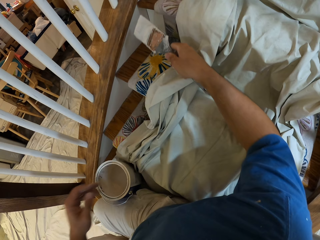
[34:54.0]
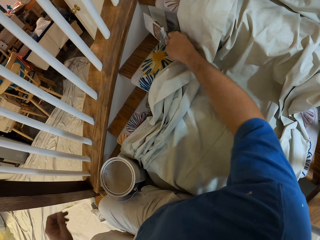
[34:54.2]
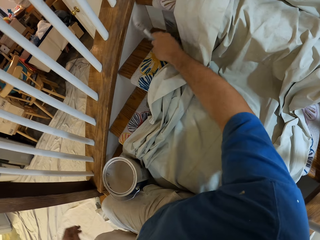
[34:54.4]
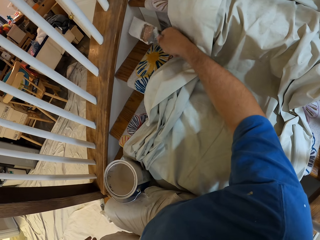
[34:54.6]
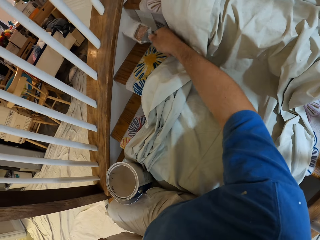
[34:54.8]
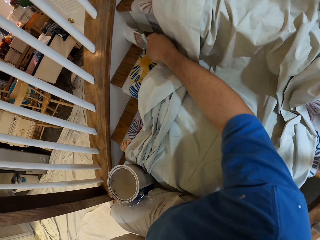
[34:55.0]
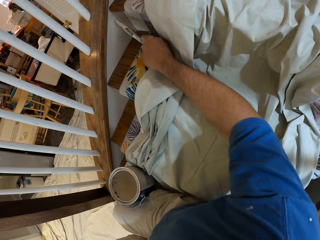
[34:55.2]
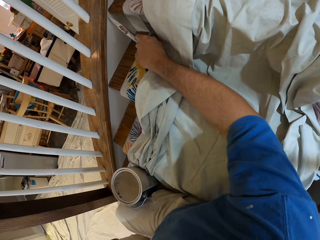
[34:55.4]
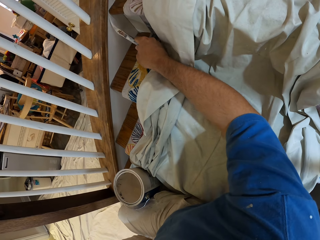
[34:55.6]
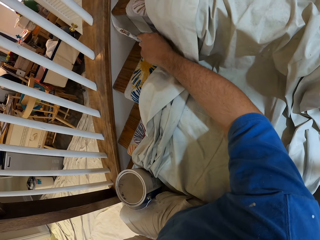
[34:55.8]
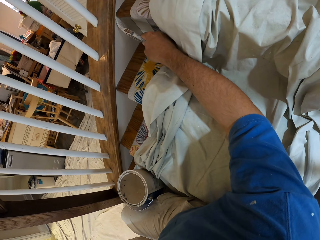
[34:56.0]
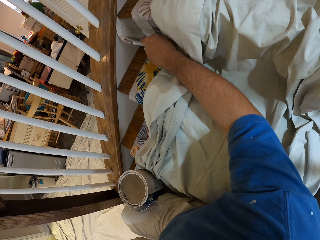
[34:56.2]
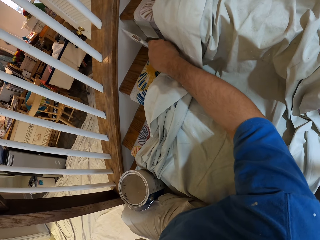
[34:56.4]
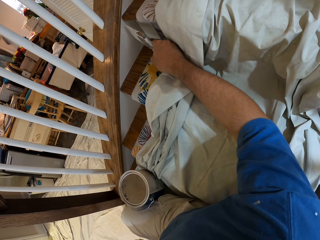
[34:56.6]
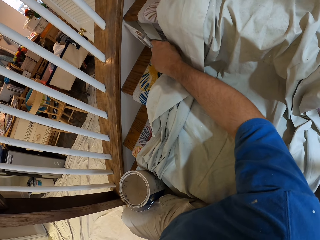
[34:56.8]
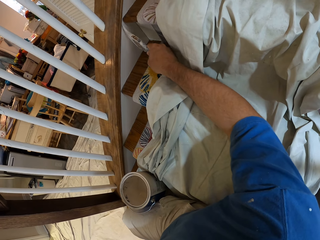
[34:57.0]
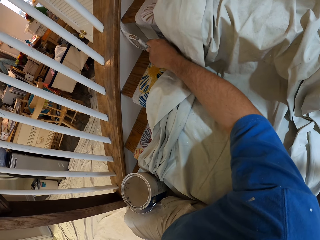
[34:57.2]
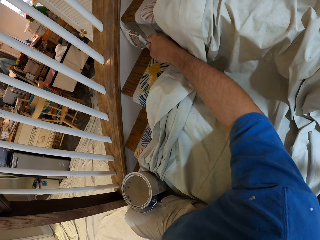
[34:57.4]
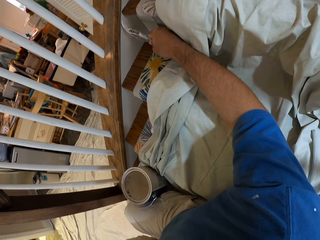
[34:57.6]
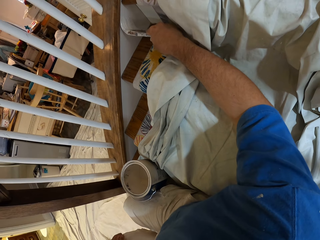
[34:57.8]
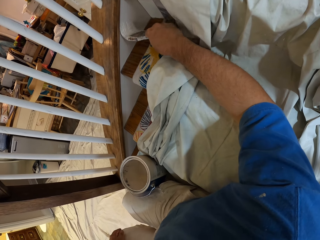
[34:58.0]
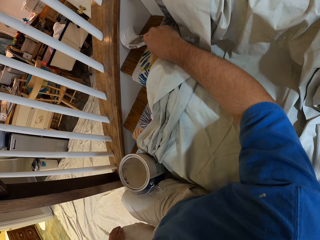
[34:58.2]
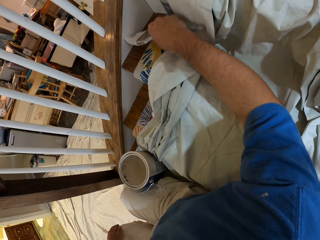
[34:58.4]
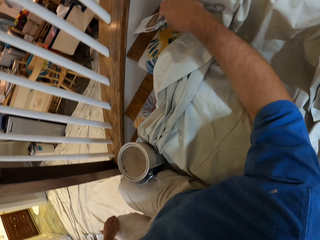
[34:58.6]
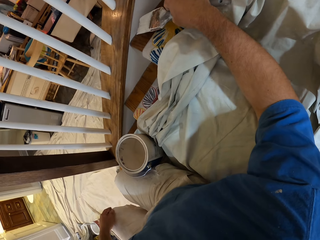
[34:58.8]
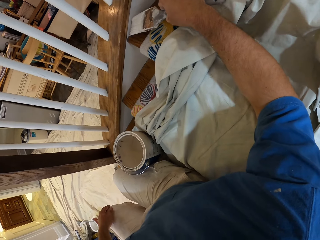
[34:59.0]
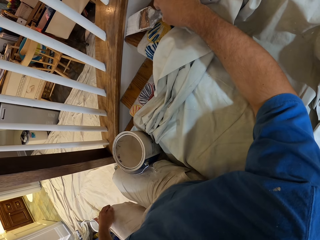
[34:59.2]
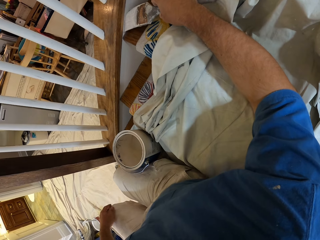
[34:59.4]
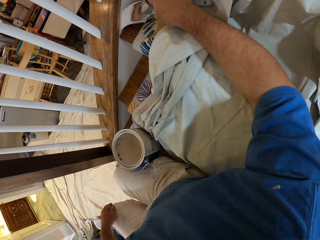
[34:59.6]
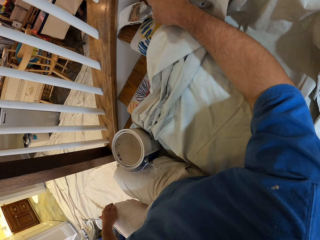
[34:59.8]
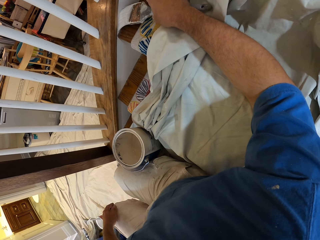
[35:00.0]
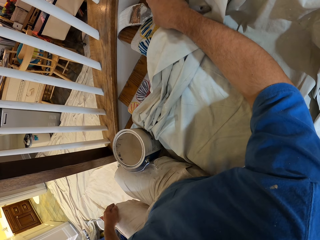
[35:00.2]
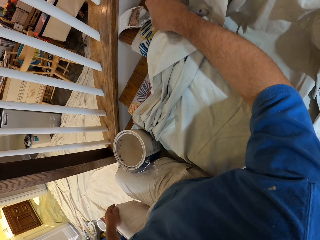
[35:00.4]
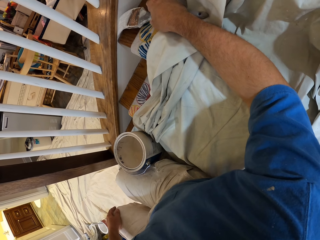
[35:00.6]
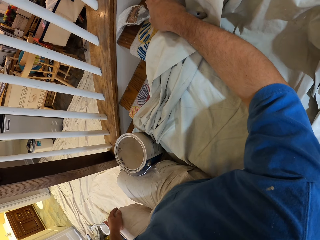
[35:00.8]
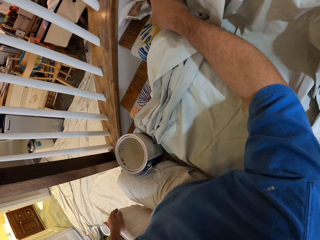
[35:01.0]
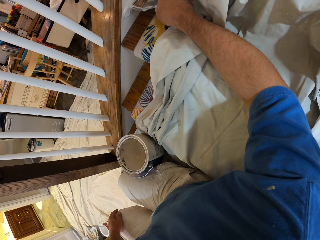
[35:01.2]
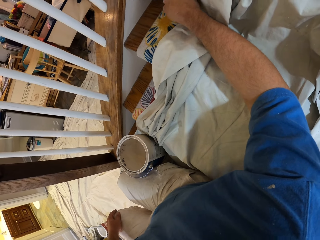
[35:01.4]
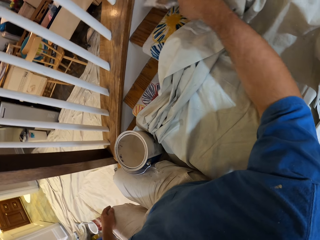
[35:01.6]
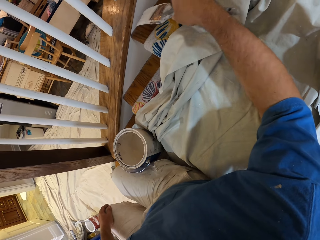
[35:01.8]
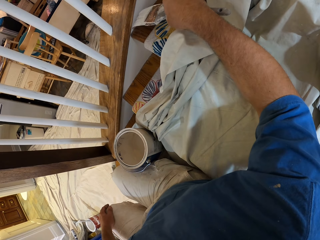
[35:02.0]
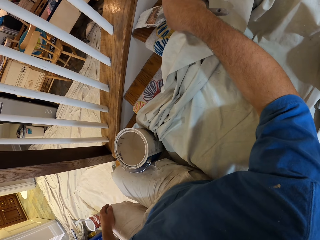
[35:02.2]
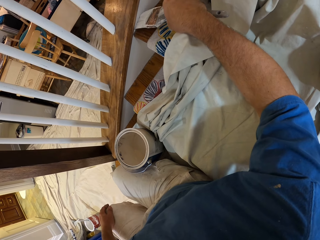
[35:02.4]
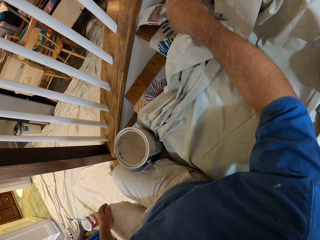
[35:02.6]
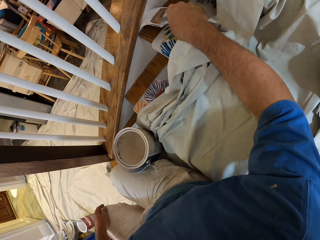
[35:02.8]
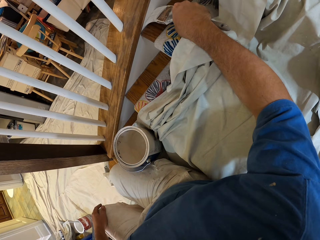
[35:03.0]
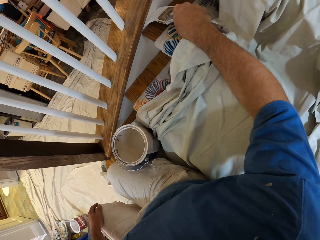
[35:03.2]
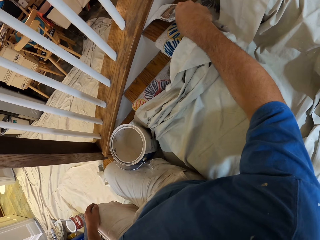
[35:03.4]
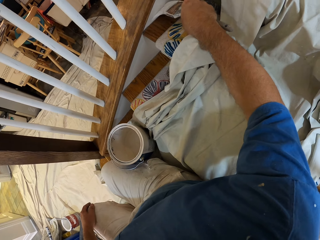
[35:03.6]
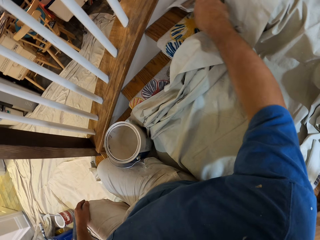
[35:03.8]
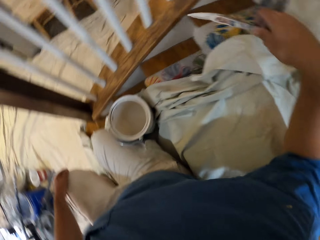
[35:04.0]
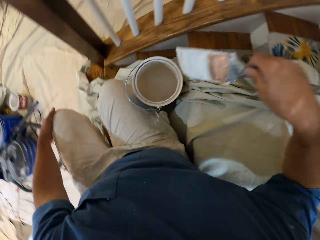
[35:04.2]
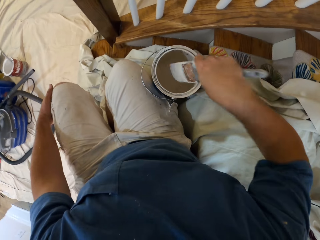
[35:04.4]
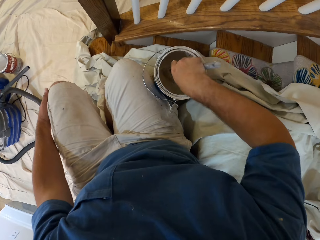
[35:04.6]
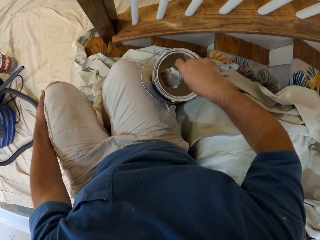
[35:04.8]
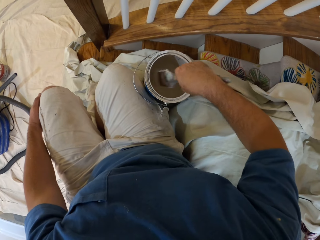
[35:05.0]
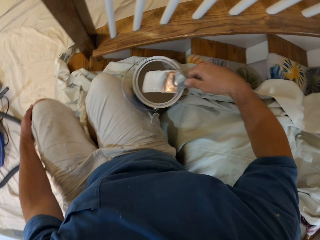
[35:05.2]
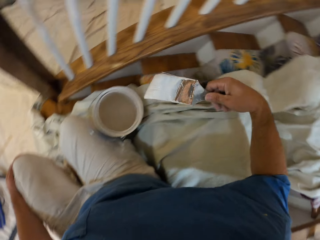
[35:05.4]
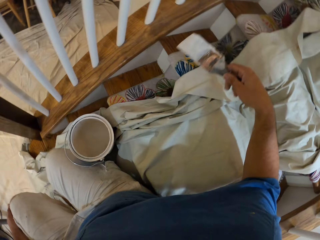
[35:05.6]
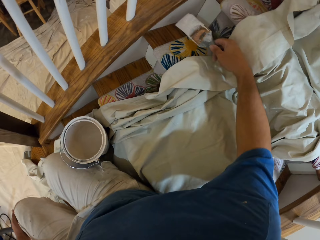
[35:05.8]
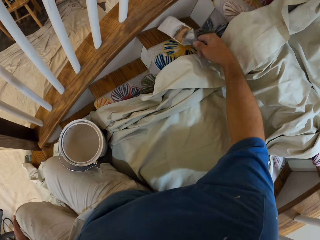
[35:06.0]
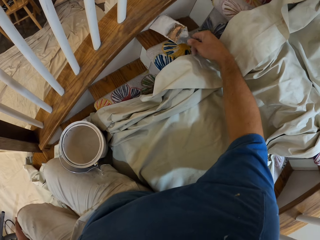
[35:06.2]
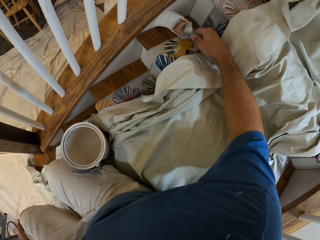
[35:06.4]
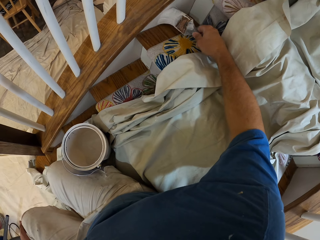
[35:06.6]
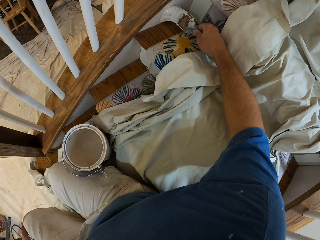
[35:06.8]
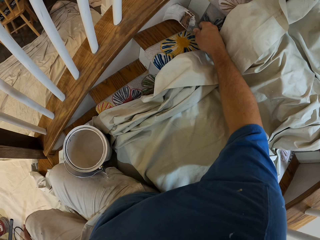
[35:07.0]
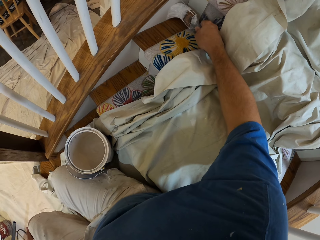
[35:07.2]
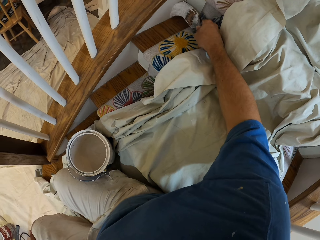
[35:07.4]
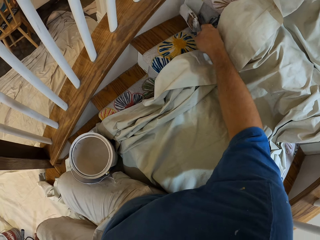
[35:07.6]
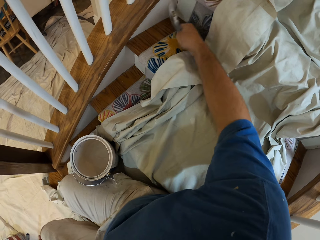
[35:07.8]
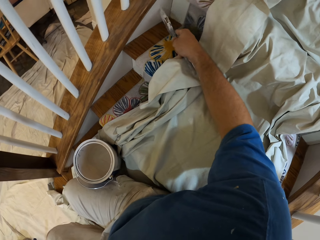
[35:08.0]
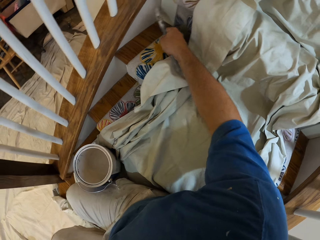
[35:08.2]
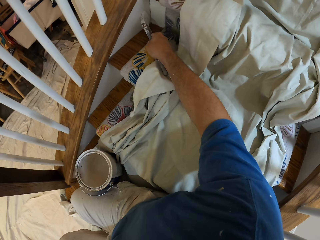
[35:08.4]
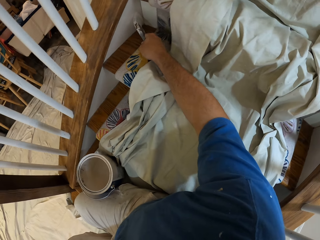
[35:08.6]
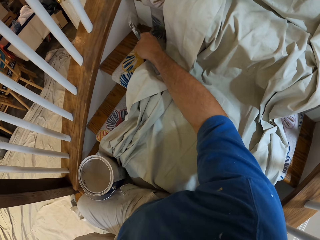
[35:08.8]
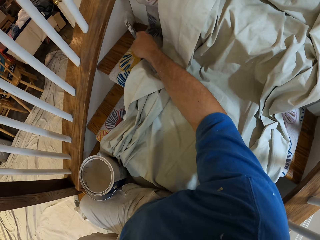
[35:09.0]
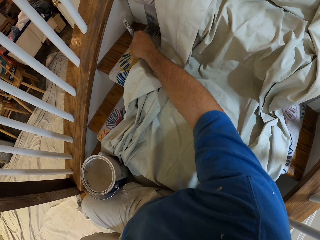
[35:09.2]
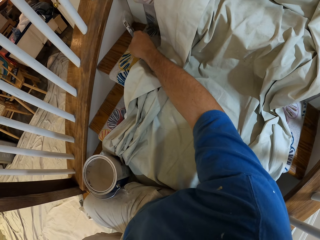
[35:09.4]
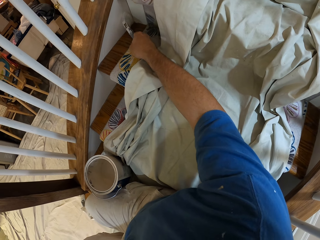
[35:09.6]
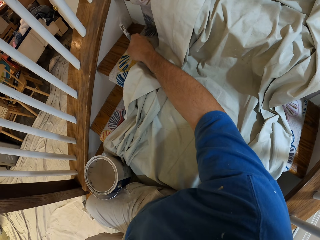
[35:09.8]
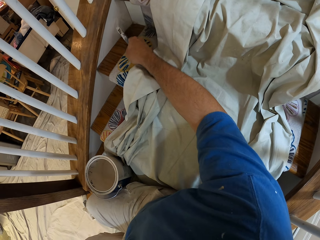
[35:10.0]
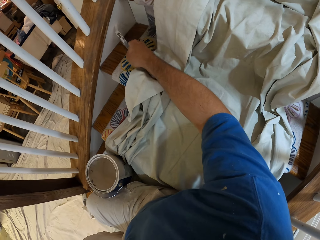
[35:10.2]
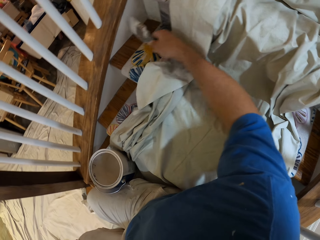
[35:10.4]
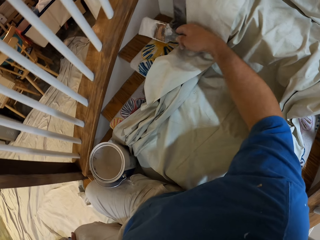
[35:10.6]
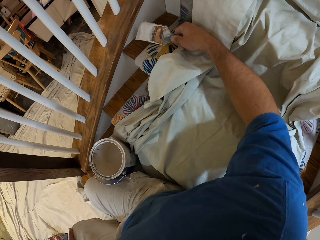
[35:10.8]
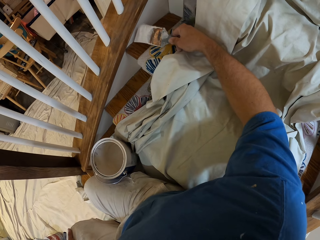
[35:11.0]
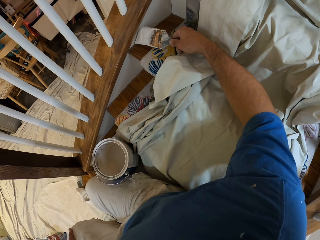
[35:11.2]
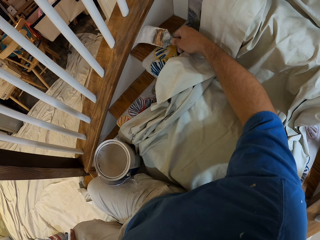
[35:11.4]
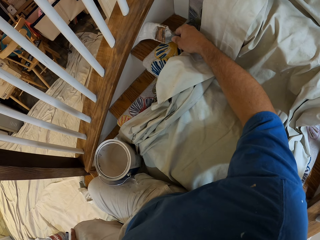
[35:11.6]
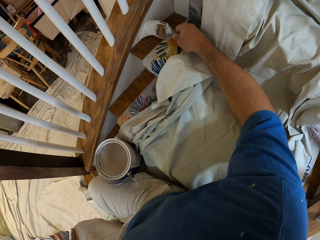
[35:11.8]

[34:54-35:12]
The camera wearer adjusts the cloth on the stairs with his left hand. He pulls the cloth from the stairs. He paints the stairs with the brush. He dips the paint brush into the paint. He paints the stairs with the brush.

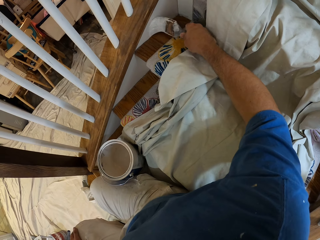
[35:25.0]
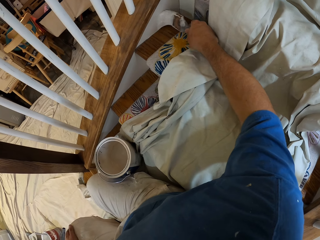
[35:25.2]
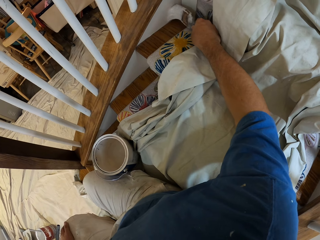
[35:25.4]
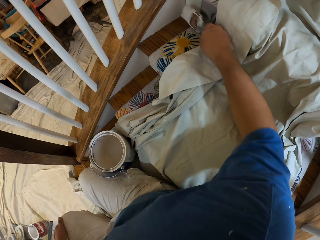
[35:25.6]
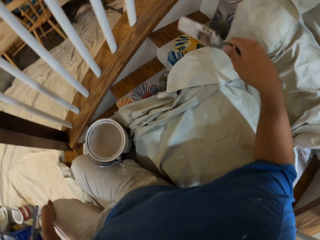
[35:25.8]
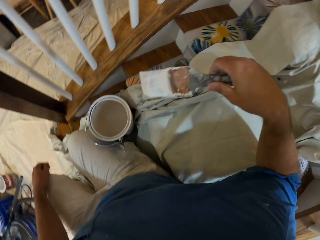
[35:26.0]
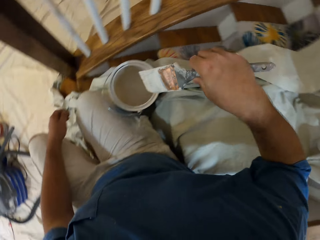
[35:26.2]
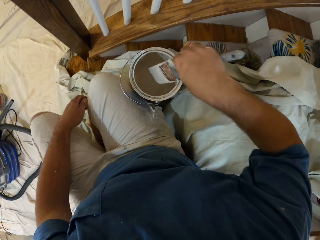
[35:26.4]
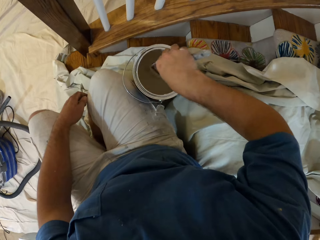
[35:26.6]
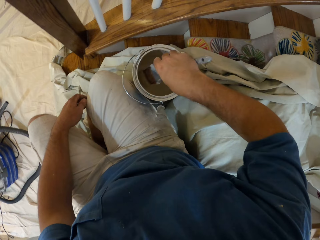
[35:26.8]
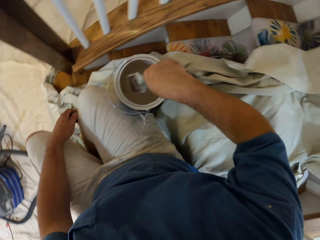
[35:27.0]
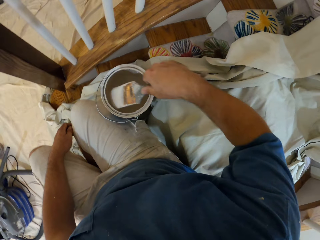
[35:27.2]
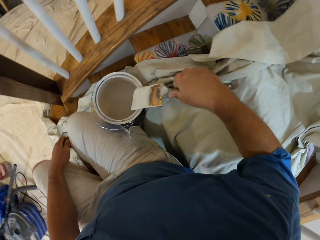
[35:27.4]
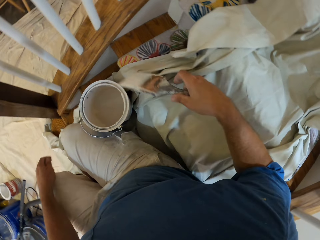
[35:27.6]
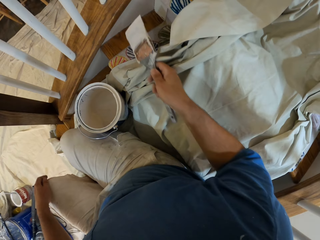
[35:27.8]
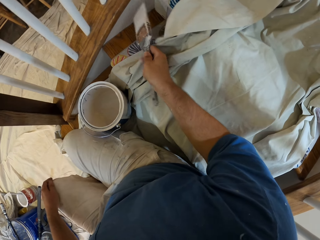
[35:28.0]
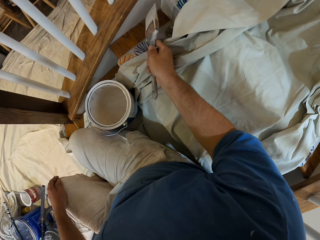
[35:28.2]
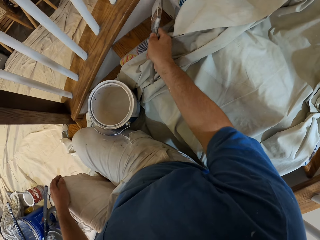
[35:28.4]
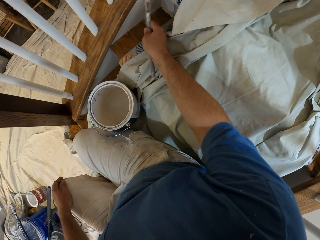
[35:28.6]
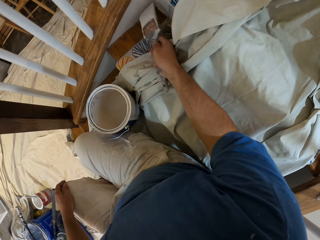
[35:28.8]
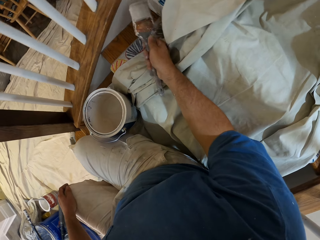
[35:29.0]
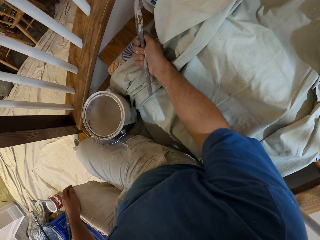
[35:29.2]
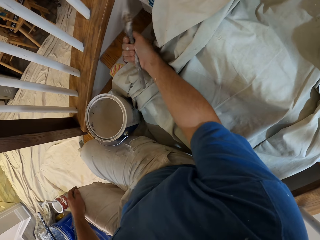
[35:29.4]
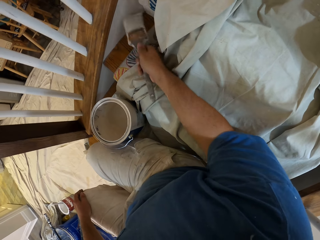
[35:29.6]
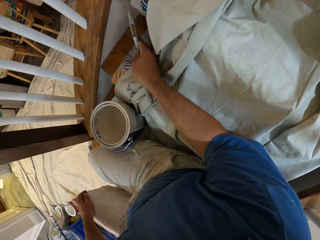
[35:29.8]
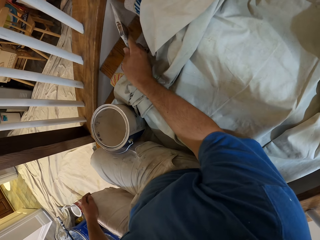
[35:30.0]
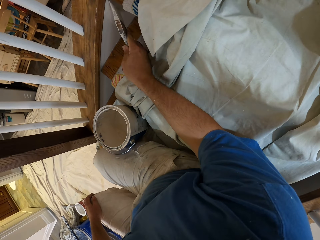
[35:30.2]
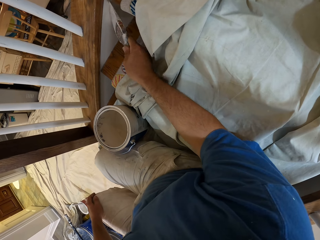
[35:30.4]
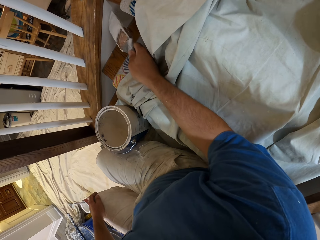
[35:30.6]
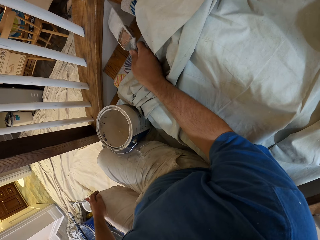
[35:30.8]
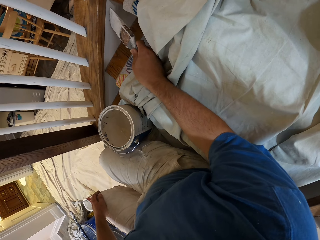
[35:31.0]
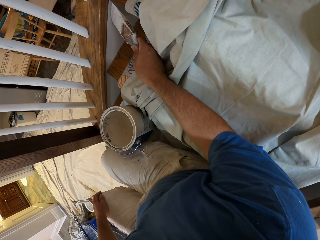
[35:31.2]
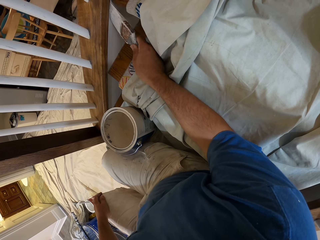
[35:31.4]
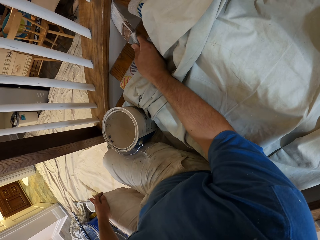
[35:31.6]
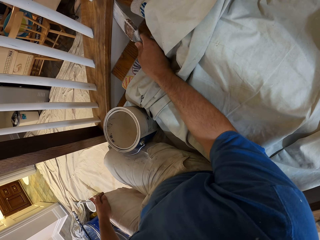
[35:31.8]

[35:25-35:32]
The camera wearer dips the paint brush into the paint. They paint the stairs with the brush.
